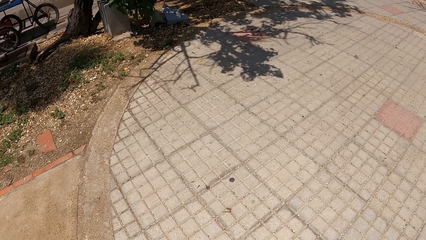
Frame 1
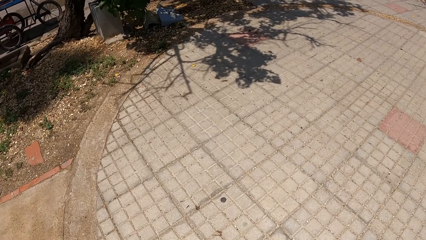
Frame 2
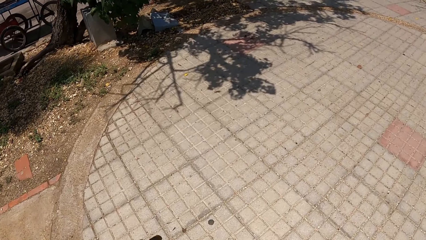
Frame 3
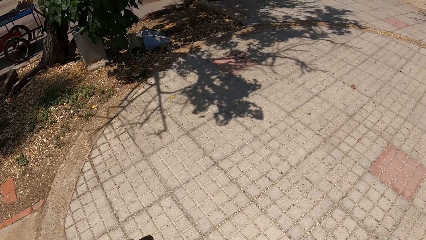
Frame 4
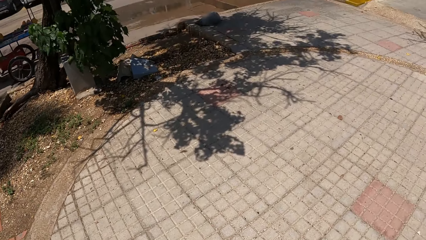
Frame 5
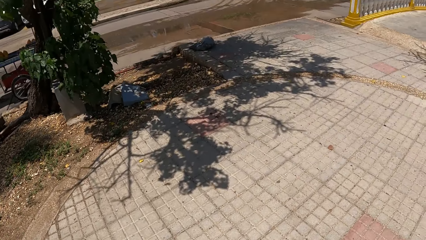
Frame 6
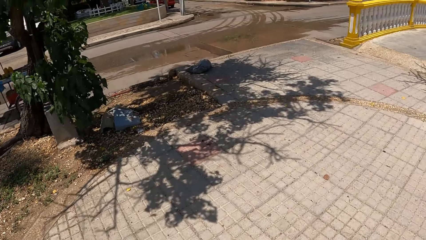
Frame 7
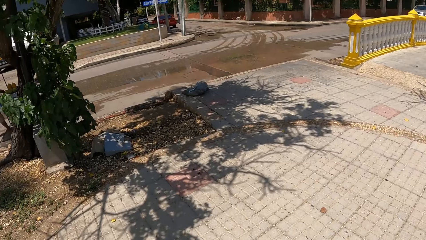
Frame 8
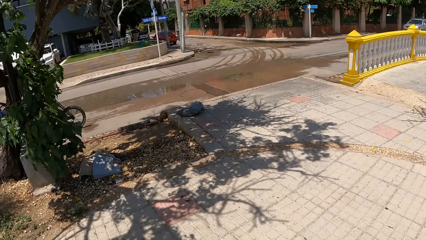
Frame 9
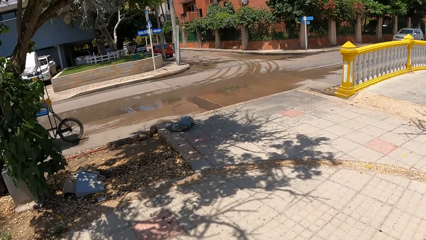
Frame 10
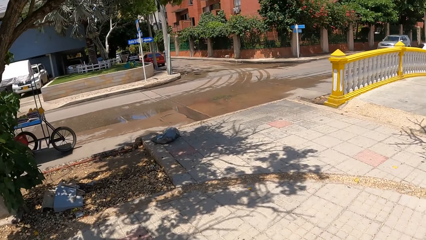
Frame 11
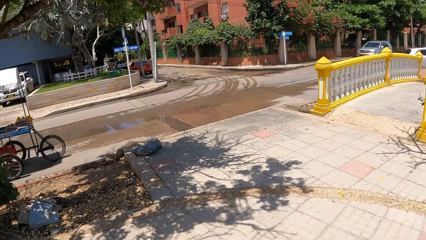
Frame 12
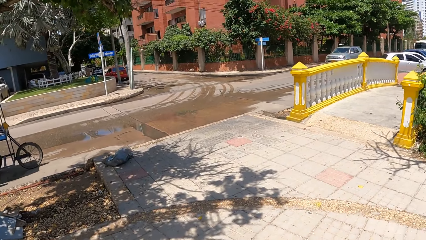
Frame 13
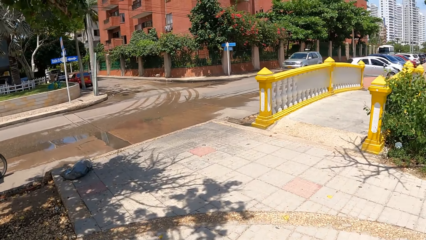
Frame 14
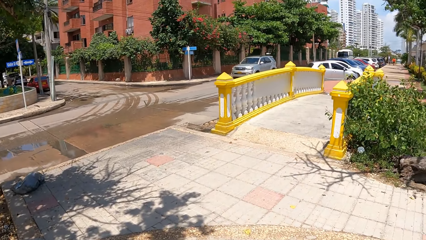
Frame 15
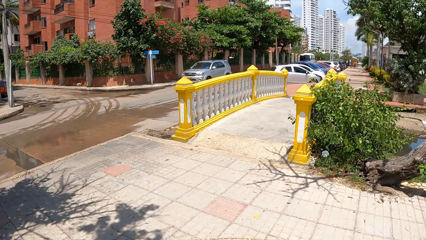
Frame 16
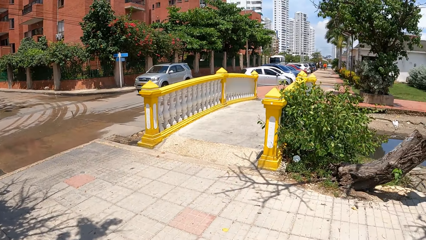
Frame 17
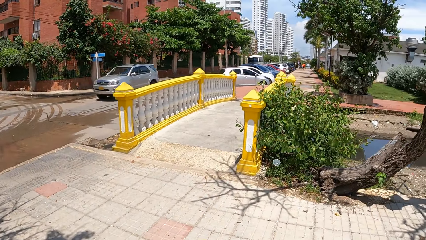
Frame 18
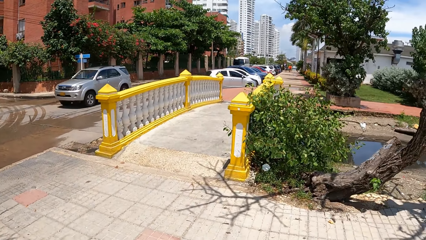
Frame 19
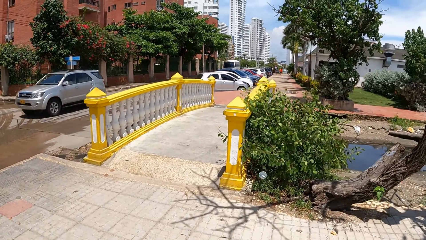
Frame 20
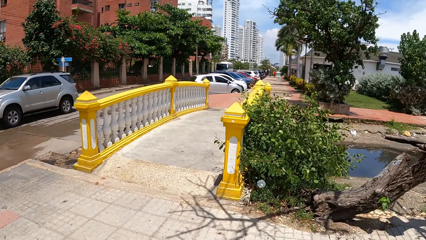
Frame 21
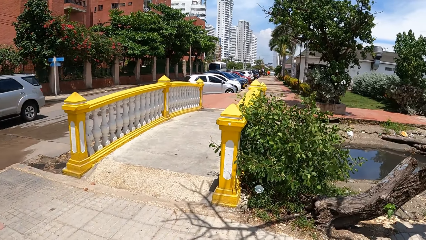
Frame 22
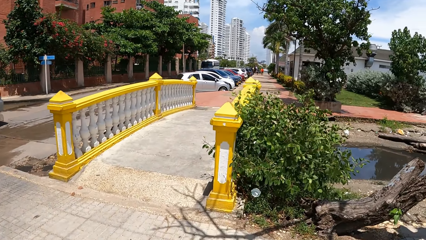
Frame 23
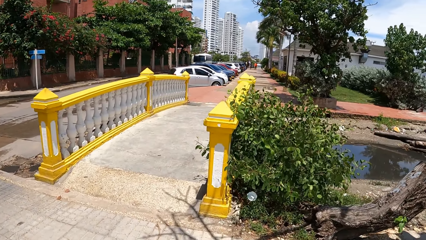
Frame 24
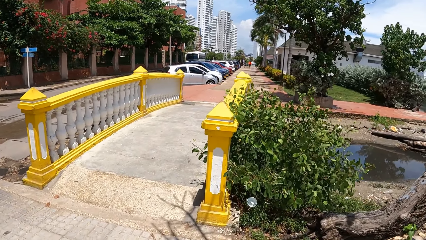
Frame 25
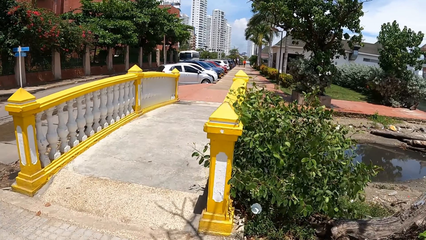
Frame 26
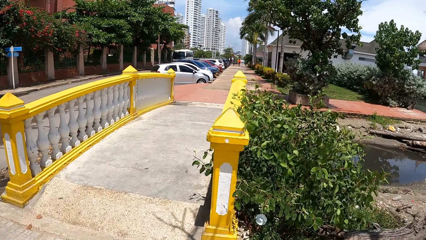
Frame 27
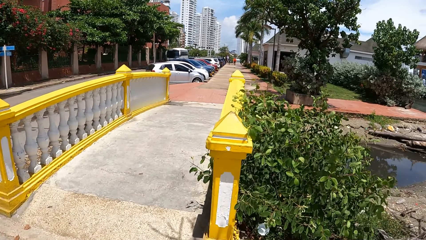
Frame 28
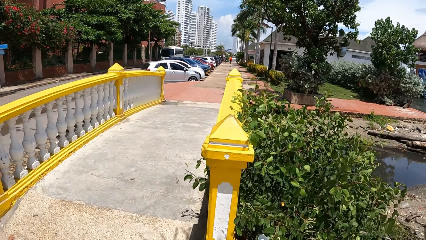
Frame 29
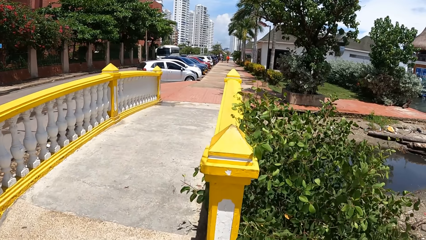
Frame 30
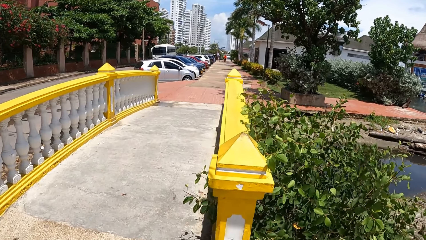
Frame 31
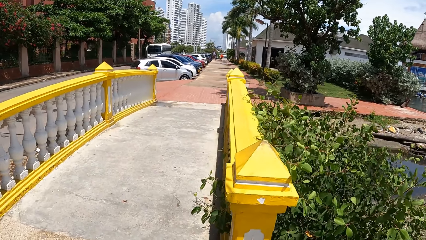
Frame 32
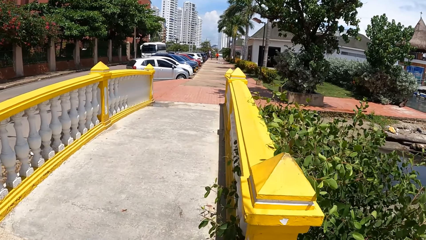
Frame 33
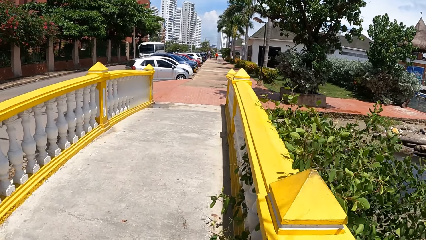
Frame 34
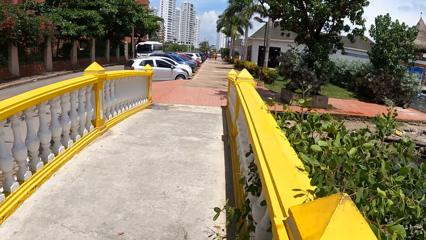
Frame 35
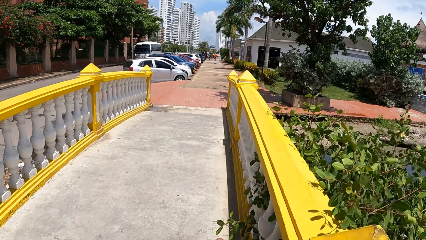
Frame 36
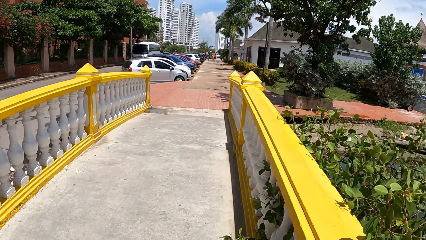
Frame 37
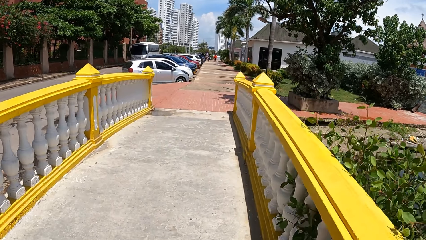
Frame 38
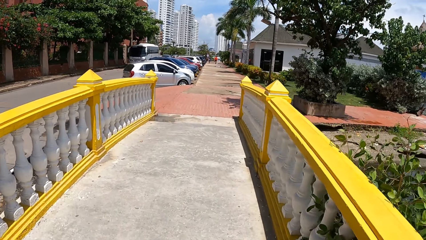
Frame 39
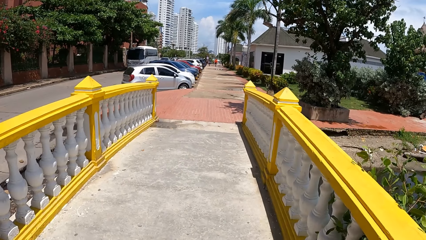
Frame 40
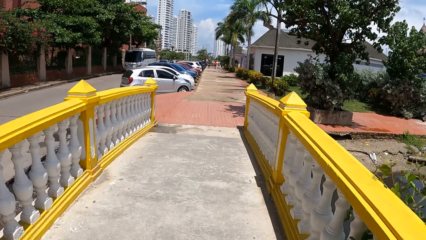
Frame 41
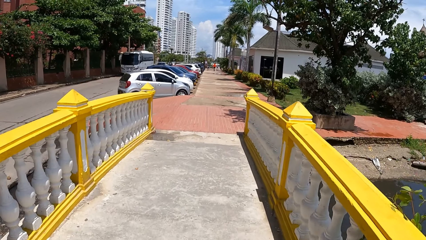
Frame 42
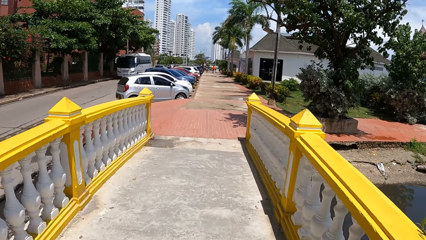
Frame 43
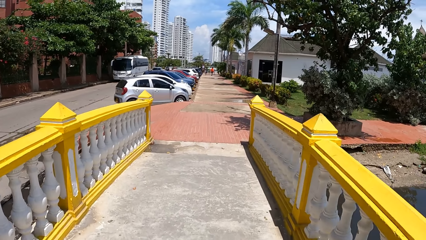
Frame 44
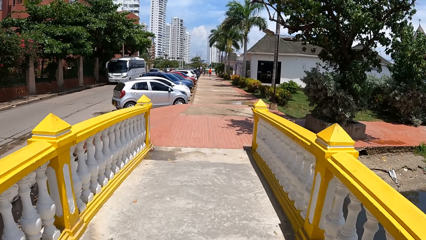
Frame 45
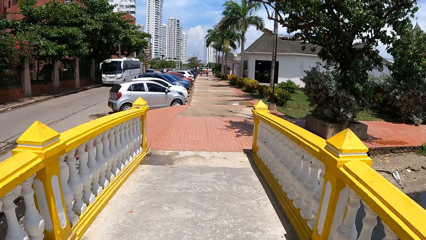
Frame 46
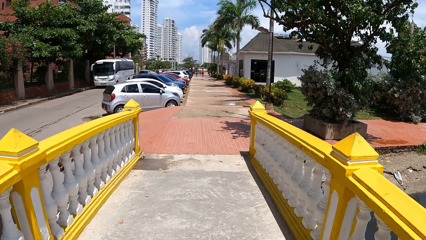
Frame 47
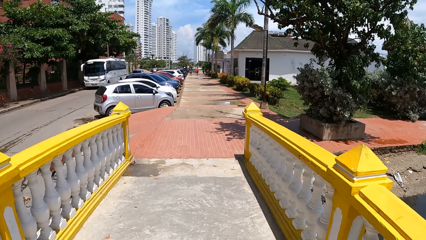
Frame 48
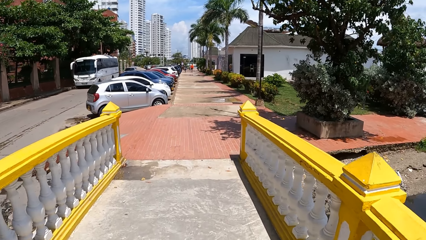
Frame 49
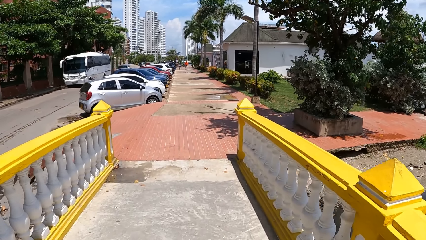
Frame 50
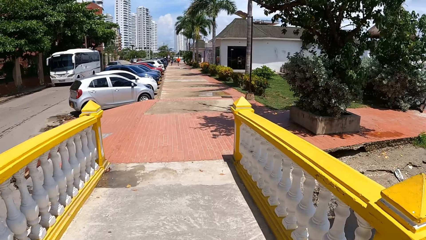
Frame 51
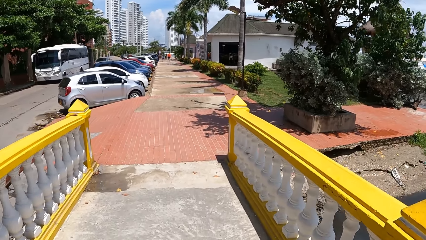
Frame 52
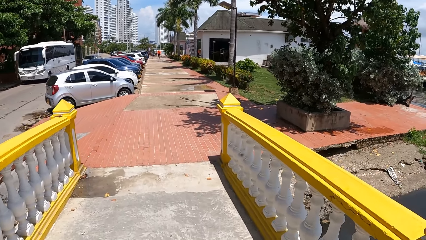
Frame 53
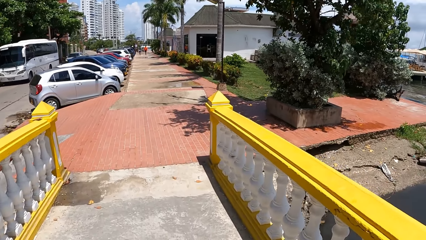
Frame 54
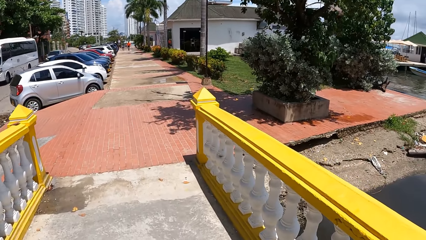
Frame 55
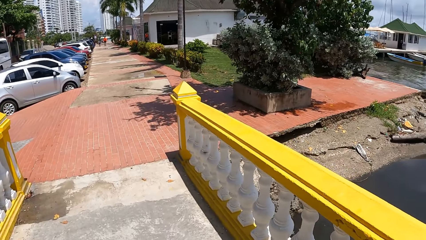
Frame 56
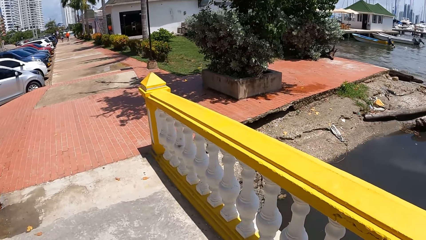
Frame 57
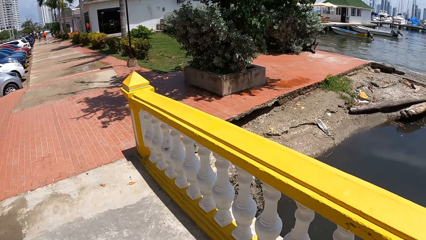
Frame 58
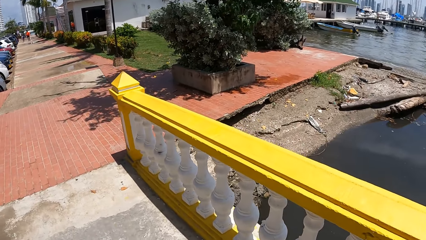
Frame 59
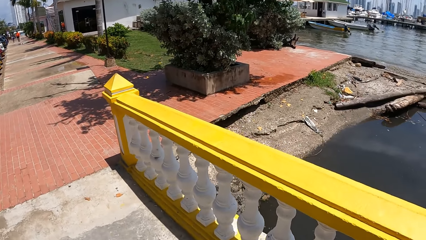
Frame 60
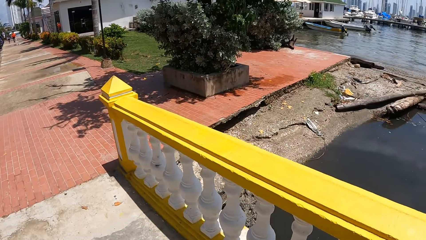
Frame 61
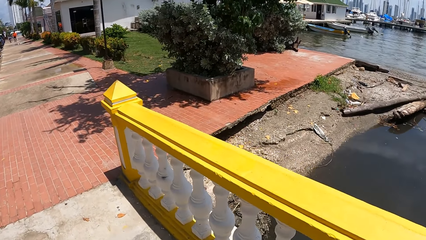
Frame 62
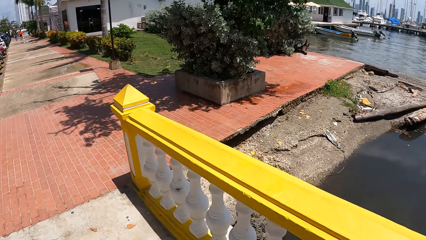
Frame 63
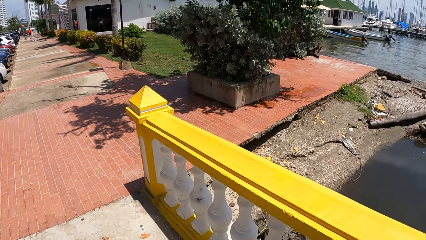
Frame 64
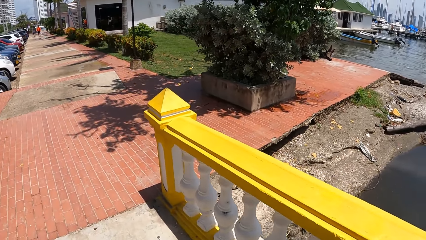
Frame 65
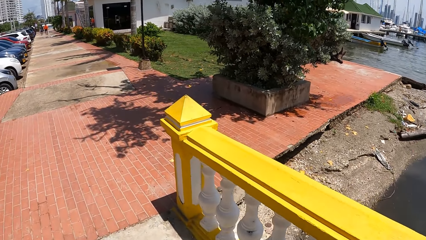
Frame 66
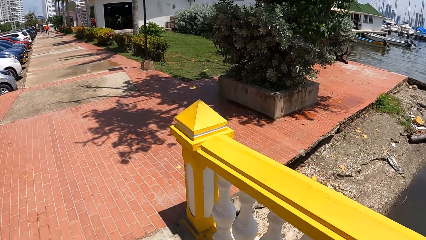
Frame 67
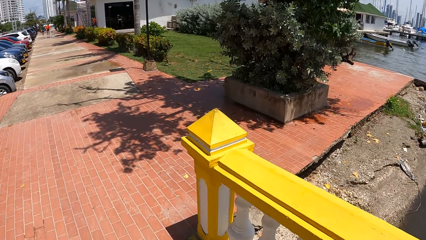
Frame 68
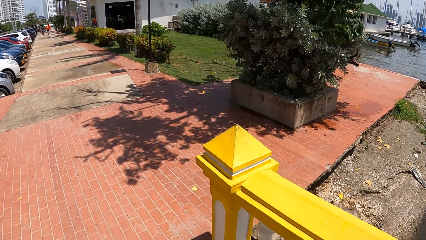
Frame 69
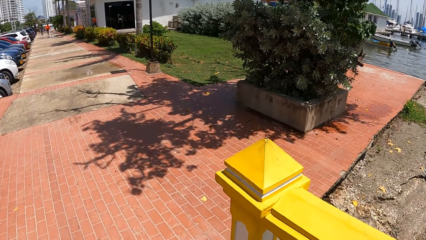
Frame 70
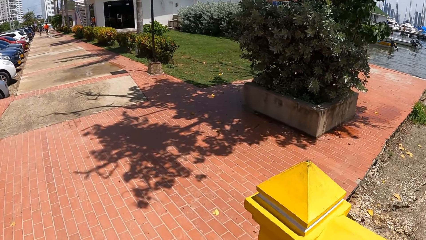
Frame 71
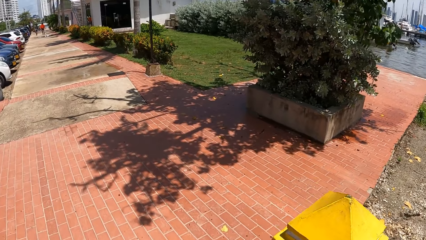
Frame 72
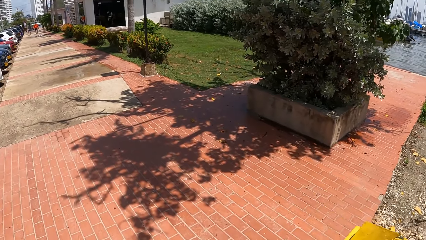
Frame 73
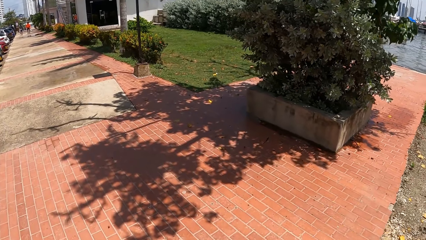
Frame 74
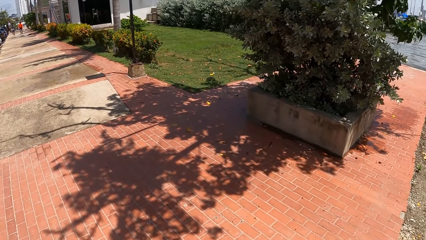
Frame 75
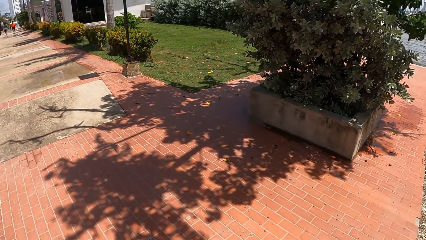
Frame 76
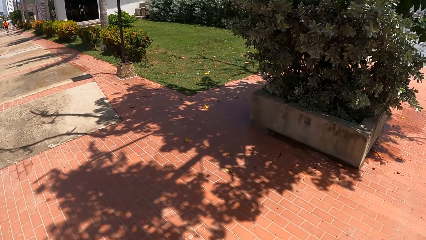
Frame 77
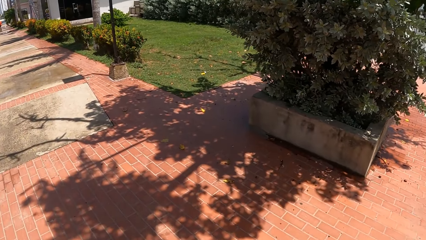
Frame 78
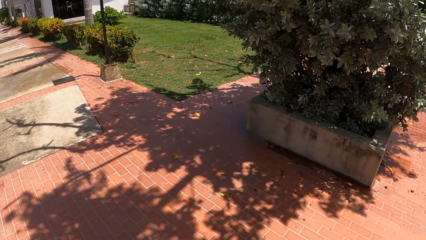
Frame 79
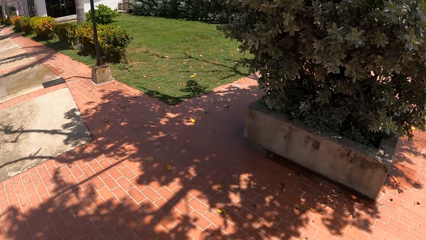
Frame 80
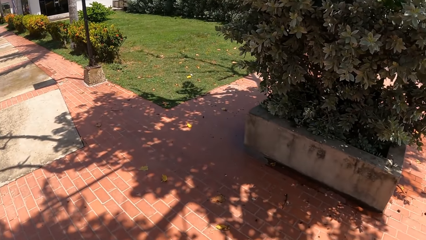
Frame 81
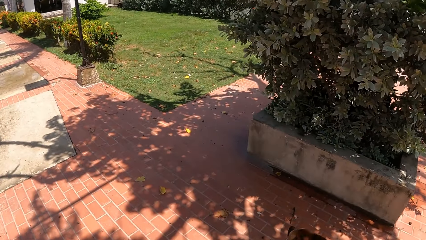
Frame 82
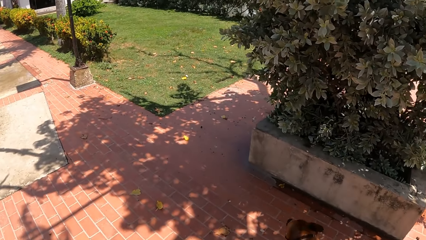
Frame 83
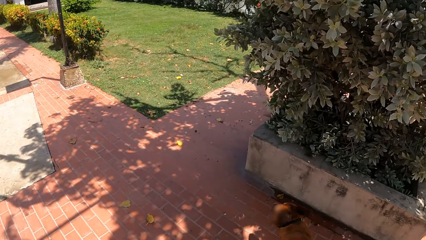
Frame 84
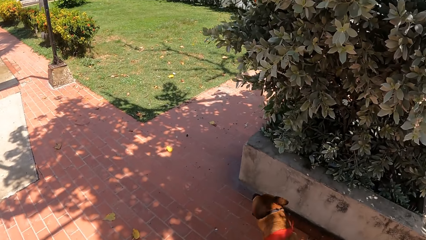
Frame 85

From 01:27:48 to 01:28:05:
The camera wearer moves around and crosses the bridge.
